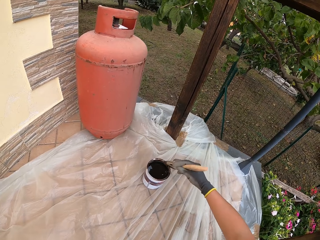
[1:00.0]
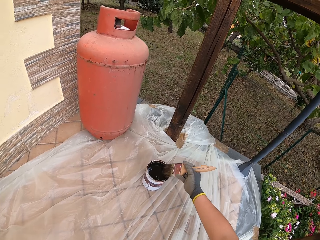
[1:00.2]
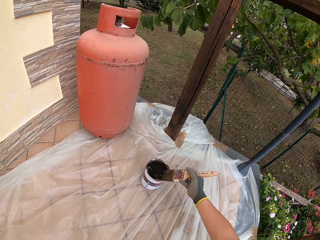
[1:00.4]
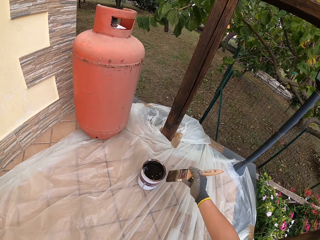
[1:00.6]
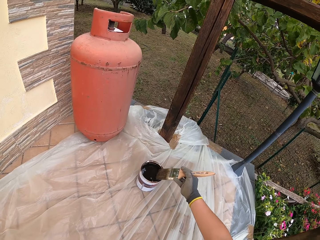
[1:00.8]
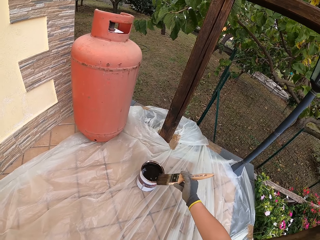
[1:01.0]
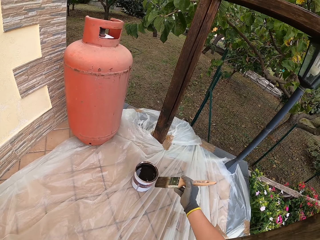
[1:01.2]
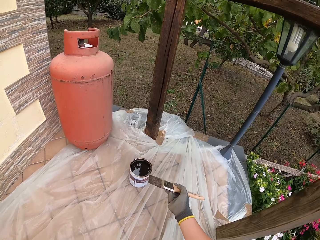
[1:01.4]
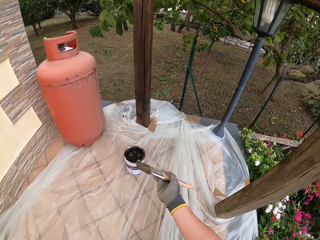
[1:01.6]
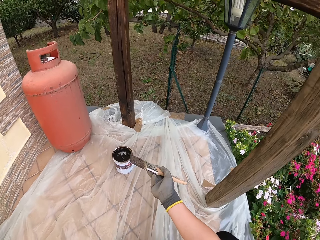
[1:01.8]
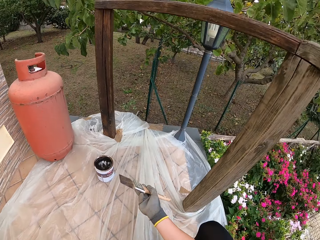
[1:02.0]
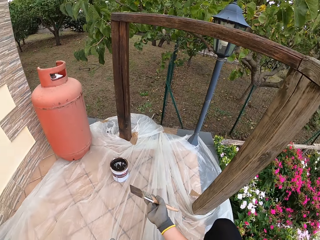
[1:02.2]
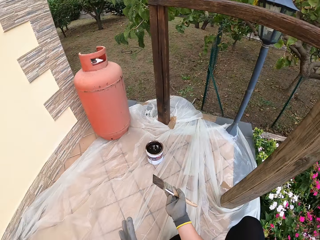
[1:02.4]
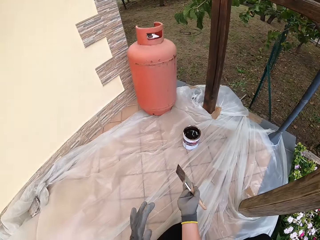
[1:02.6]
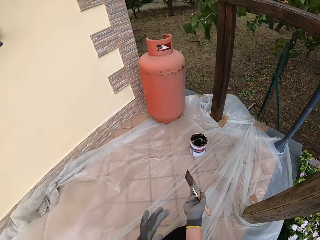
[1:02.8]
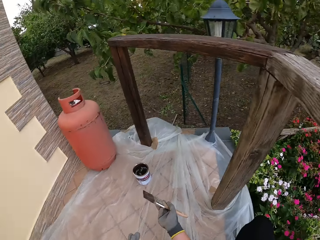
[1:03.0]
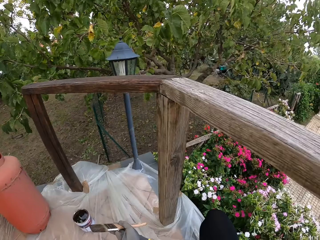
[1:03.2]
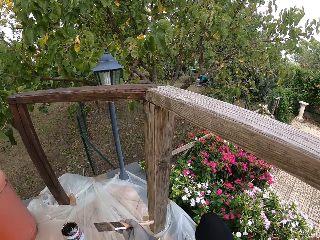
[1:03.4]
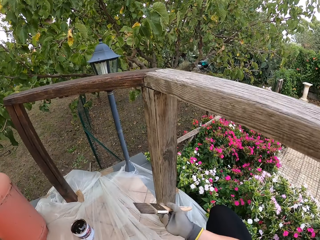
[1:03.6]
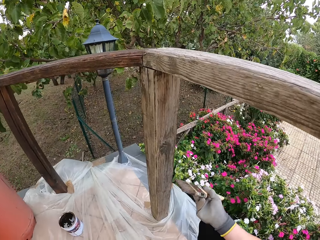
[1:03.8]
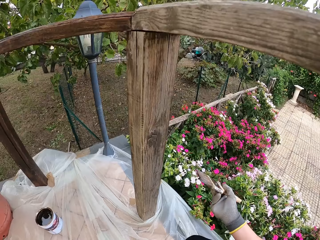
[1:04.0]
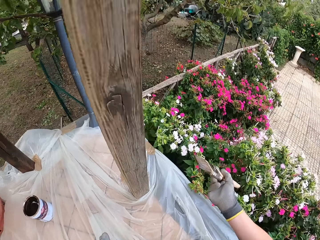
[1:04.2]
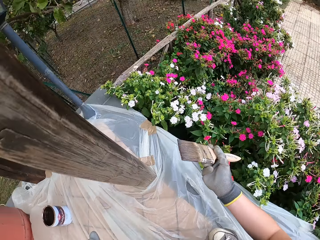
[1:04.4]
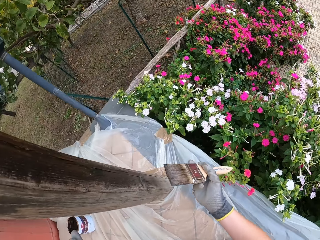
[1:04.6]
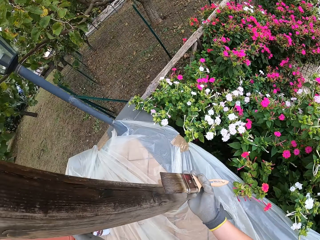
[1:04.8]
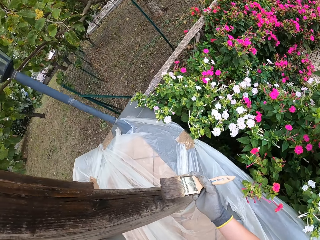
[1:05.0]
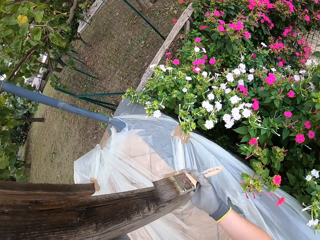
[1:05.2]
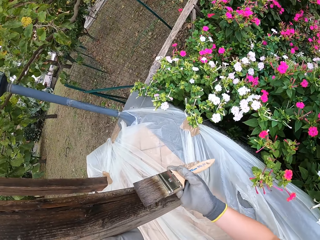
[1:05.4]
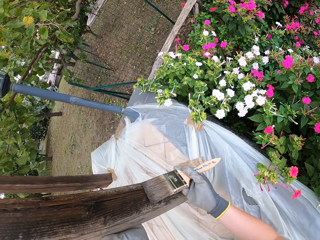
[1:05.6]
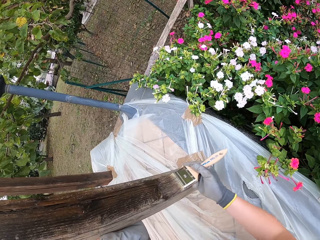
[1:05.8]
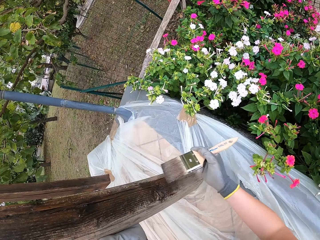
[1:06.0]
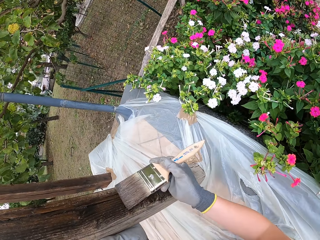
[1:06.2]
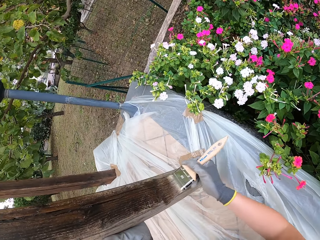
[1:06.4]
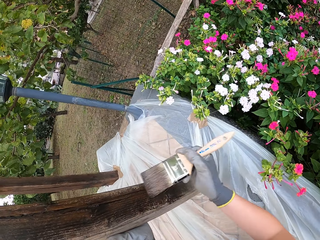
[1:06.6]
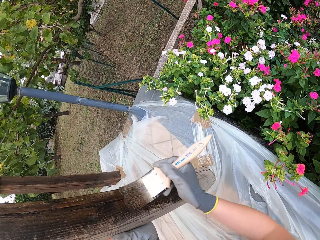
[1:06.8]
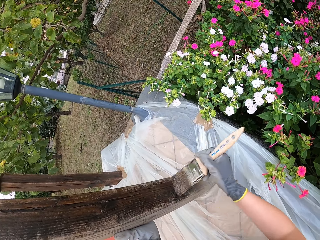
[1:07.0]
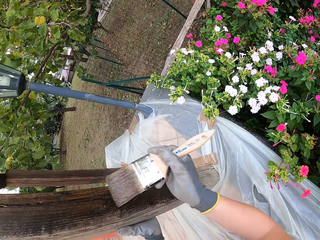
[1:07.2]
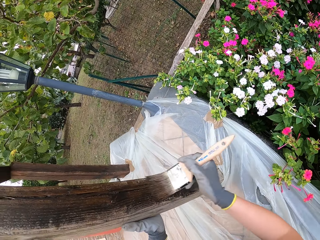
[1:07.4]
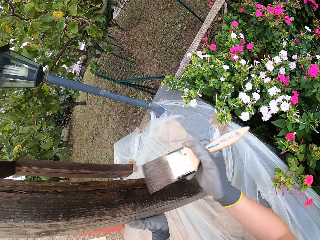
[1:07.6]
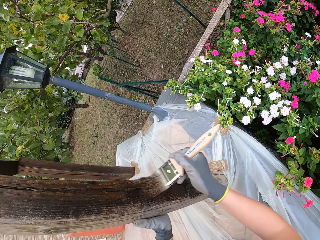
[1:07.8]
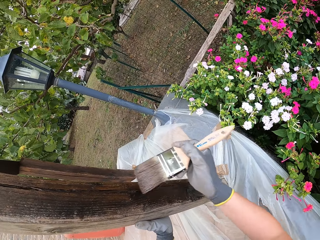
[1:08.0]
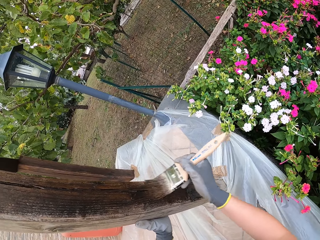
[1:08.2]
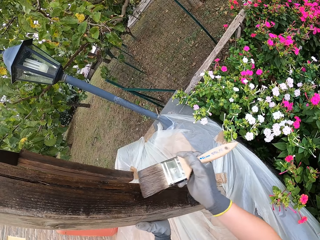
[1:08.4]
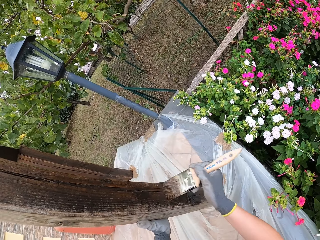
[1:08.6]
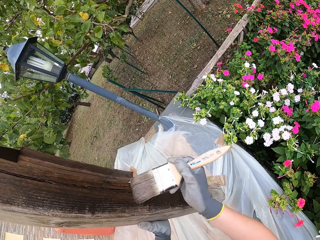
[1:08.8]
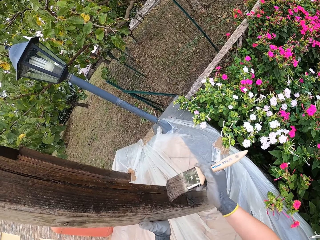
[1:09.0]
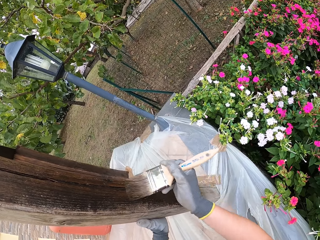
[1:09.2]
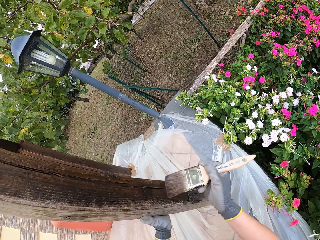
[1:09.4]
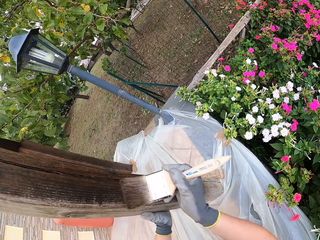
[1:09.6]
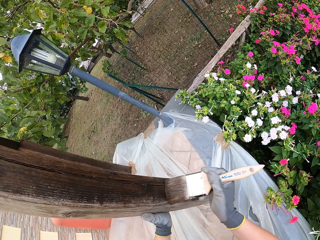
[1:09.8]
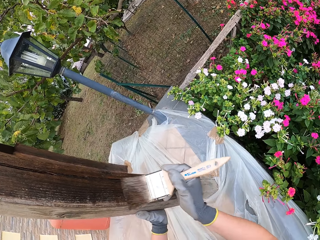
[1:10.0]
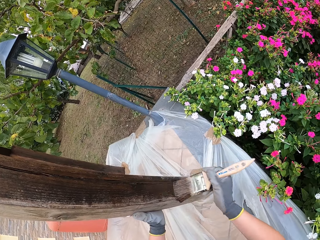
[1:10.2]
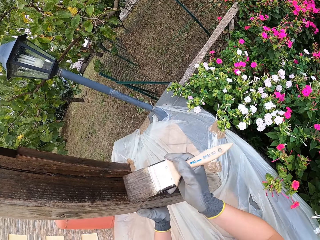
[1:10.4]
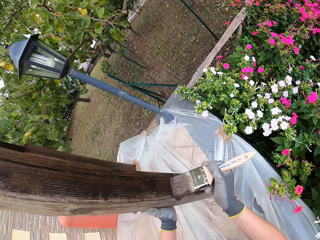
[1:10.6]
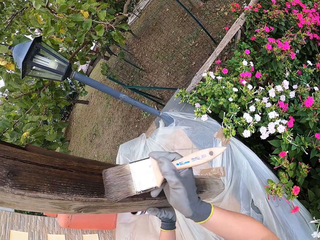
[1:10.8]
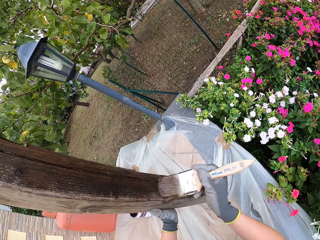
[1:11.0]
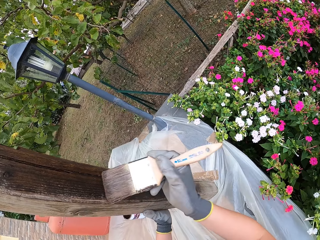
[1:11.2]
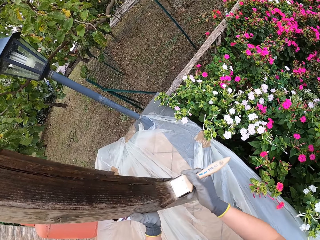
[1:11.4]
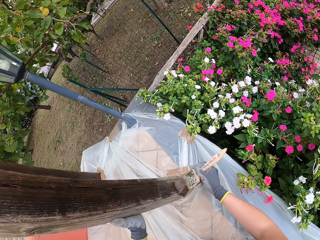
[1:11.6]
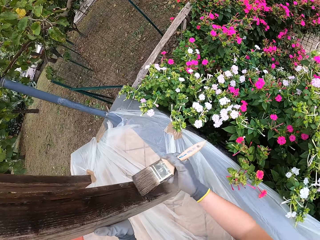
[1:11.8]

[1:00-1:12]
The camera wearer lifts the paint brush. They apply paint to the edge of a wood rail with the paint brush.

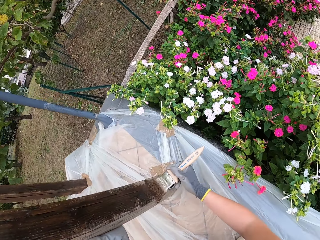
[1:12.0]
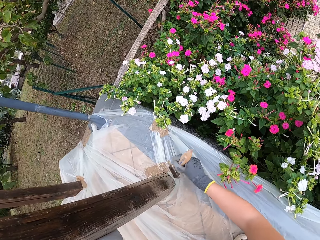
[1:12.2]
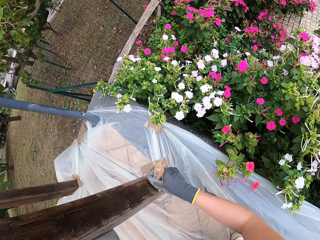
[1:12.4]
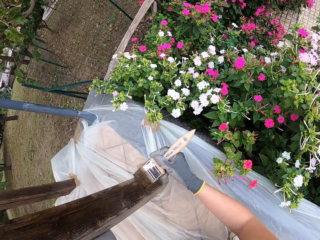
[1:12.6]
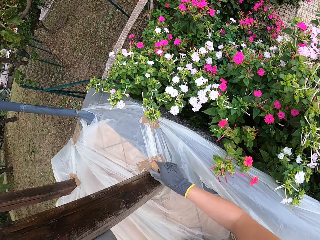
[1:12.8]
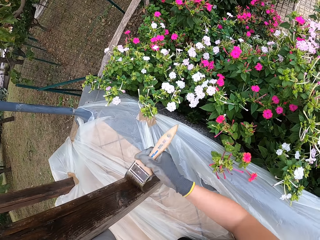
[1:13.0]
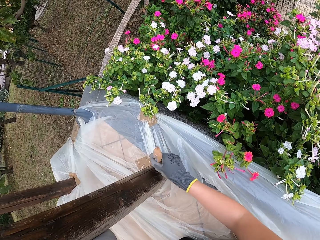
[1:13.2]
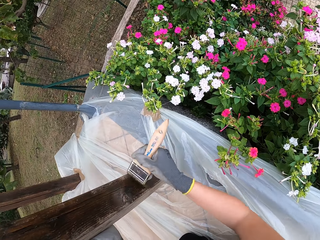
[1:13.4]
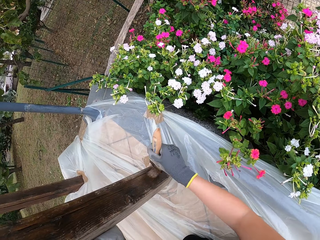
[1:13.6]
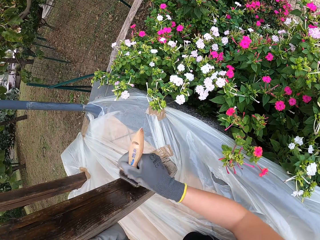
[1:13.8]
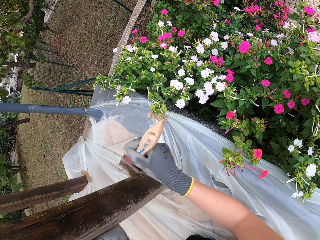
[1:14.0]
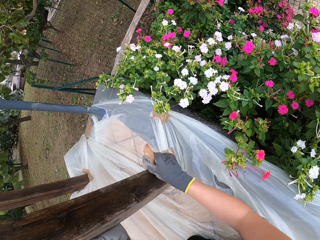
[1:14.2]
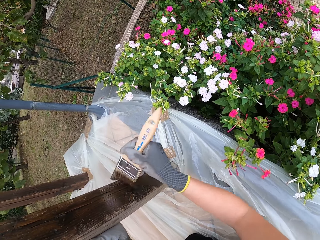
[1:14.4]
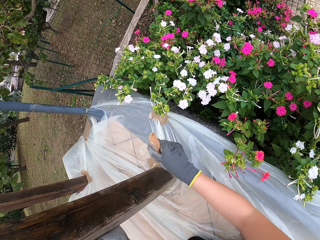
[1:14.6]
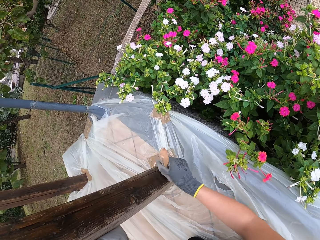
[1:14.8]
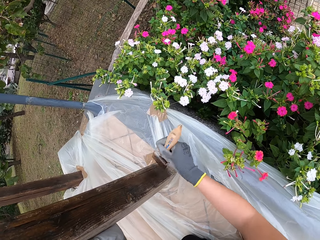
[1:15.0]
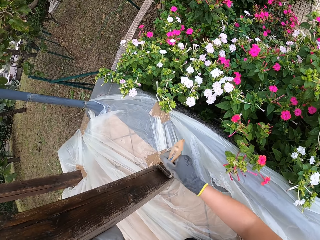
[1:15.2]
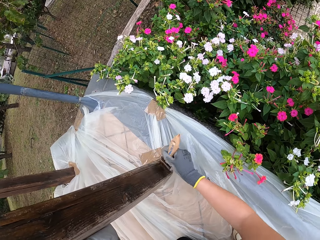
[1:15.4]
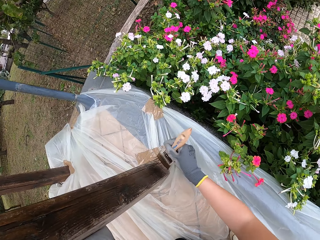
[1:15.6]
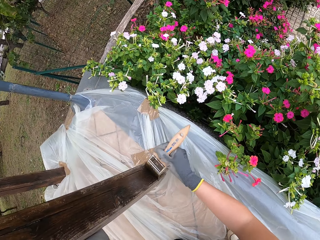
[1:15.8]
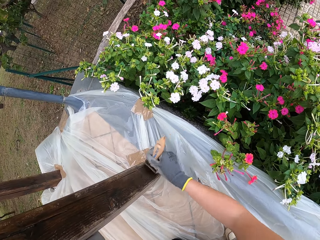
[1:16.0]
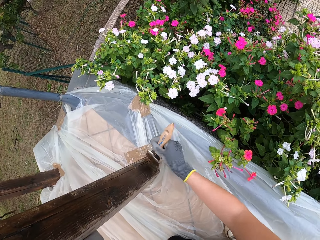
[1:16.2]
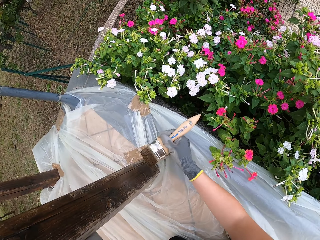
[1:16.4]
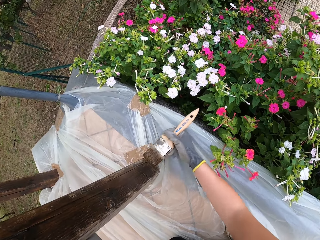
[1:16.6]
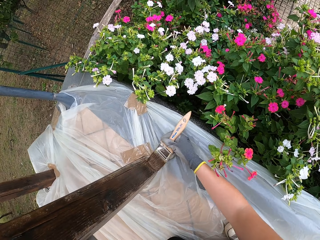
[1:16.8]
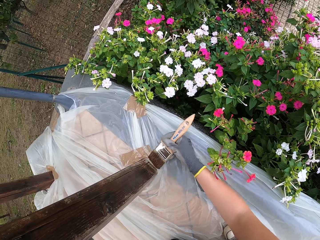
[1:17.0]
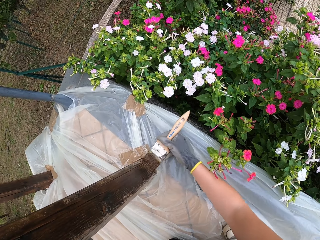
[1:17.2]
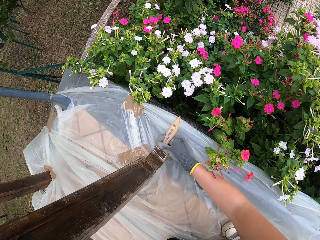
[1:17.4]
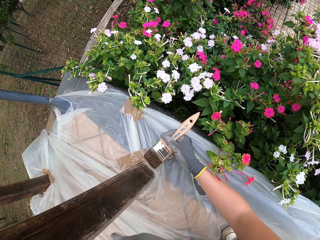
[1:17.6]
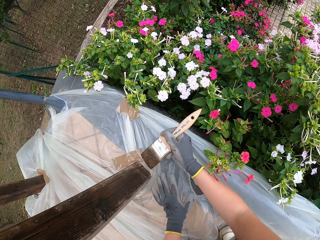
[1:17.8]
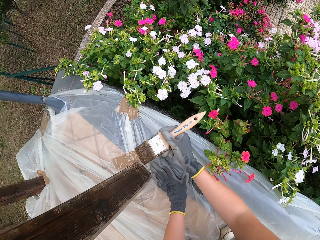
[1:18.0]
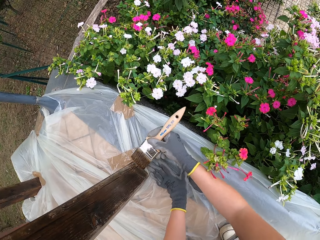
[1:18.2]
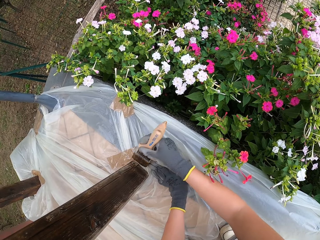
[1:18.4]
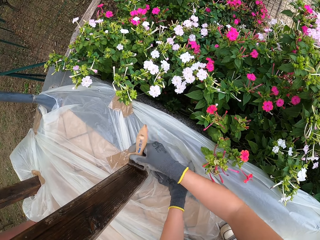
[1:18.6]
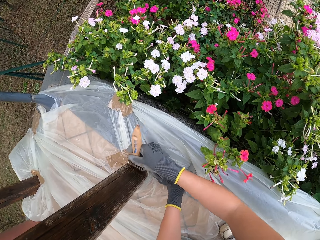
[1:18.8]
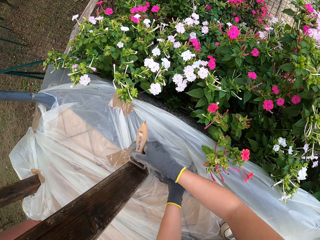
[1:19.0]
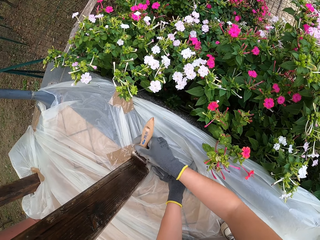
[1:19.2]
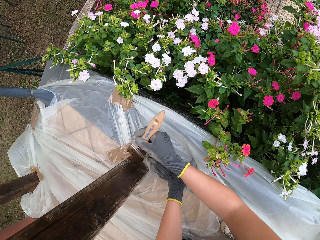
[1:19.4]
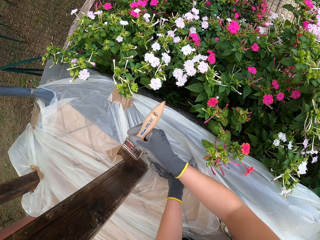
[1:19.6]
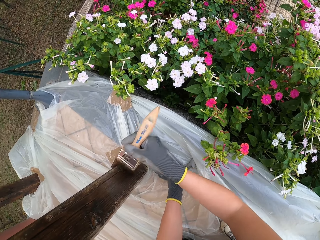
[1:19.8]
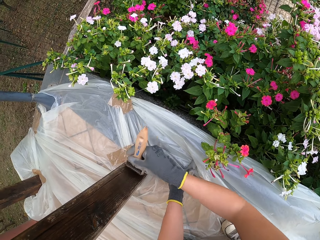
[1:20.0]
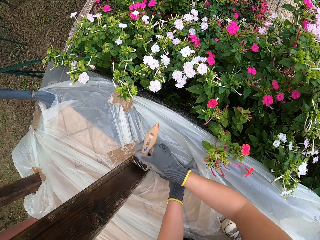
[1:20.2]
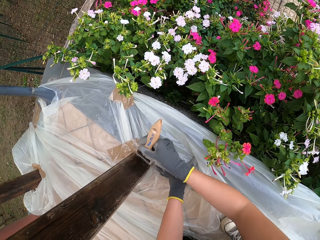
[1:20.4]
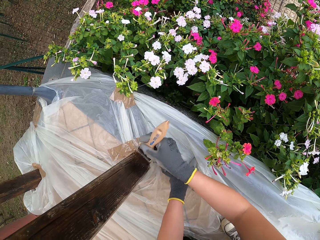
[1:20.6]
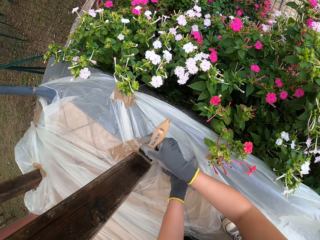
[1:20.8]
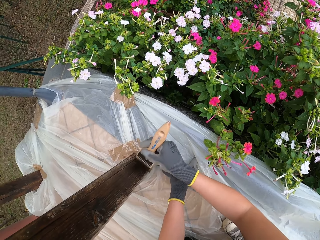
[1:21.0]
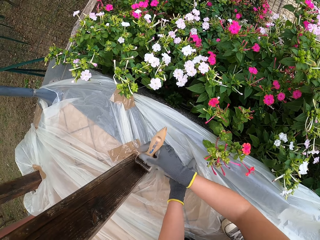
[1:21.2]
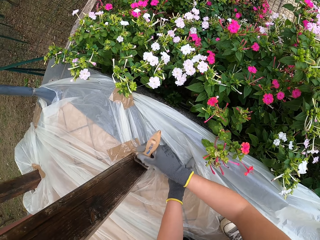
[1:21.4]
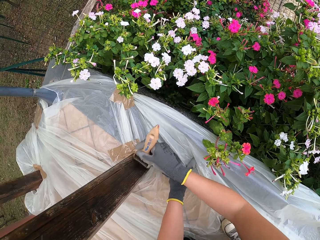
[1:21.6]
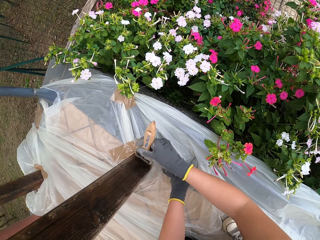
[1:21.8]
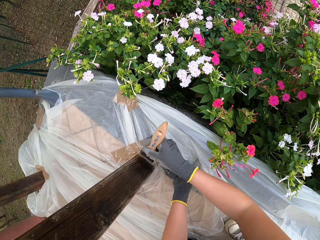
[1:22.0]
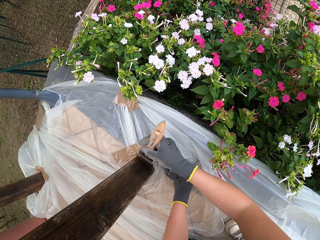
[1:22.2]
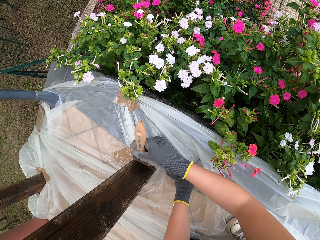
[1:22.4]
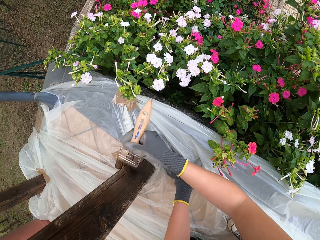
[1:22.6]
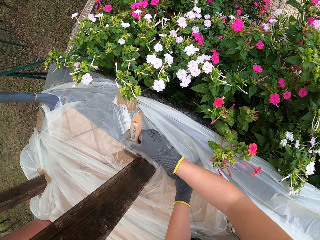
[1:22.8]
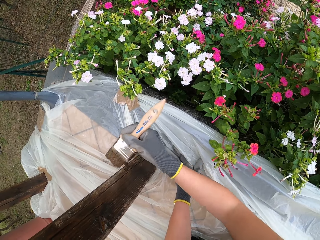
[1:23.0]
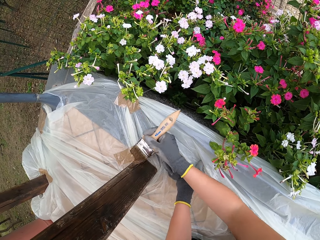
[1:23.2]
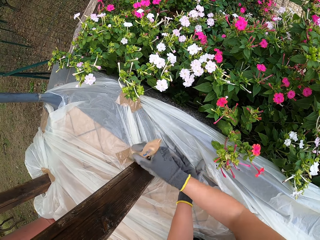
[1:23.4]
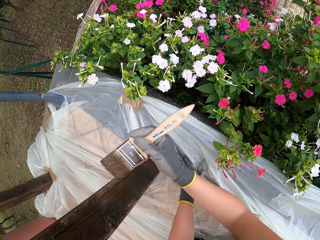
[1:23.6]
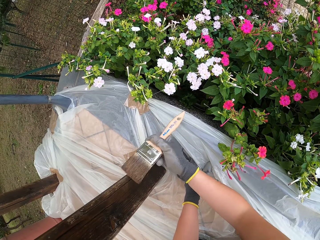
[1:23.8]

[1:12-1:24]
The camera wearer places his gloved left hand on the ground. He holds the polythene bag in place.
